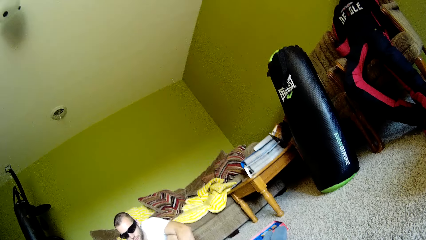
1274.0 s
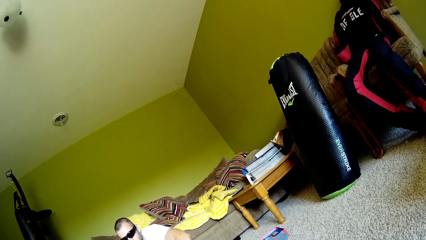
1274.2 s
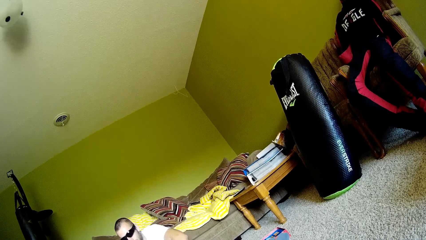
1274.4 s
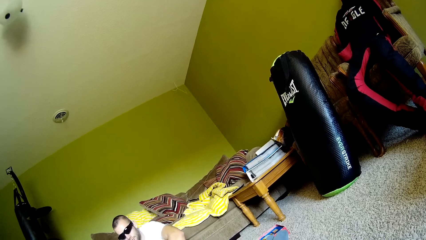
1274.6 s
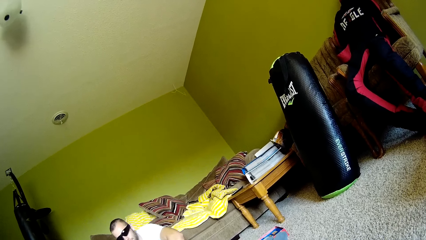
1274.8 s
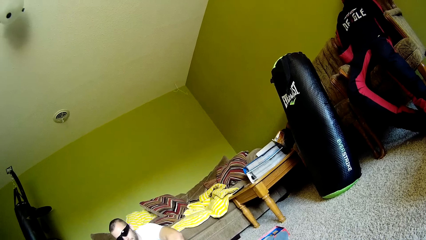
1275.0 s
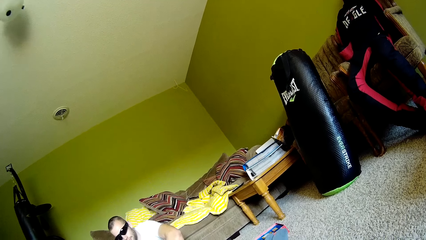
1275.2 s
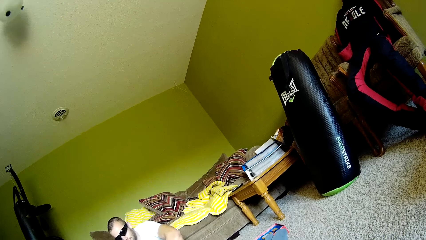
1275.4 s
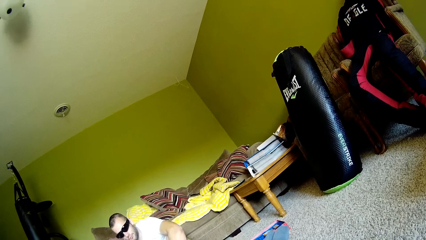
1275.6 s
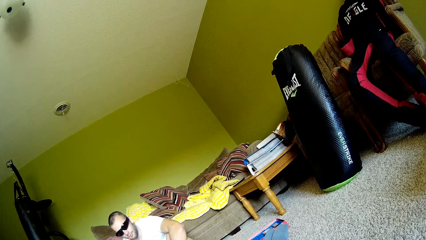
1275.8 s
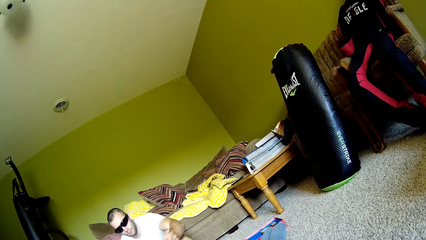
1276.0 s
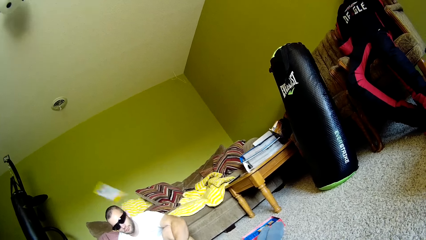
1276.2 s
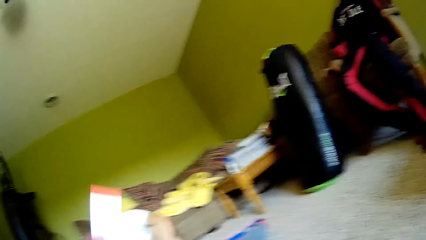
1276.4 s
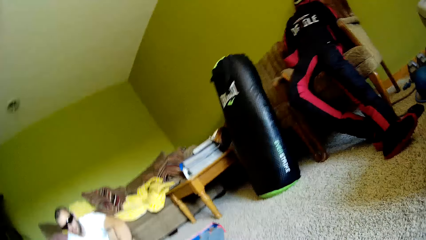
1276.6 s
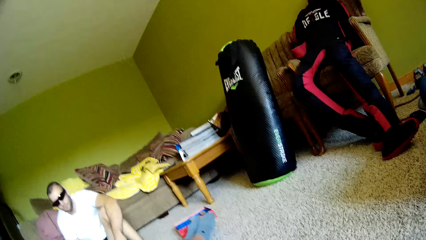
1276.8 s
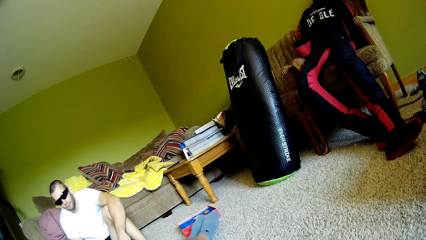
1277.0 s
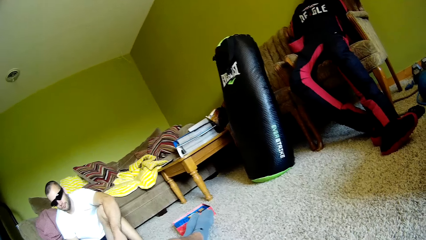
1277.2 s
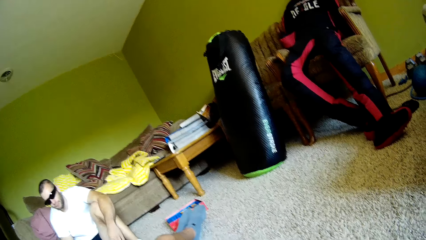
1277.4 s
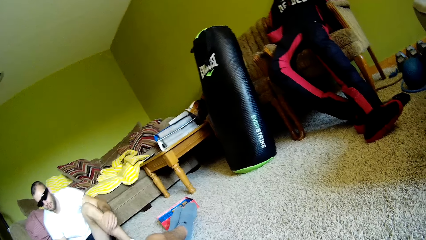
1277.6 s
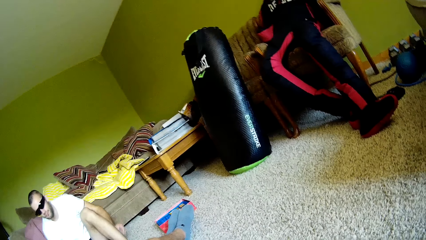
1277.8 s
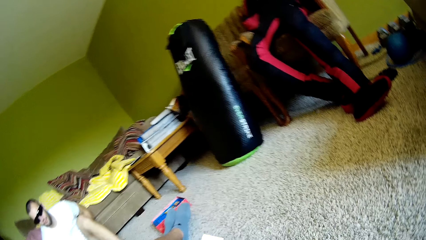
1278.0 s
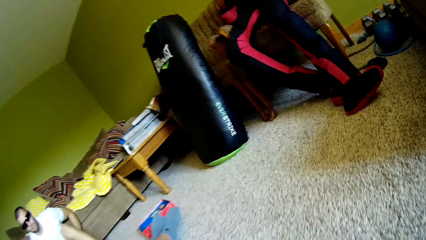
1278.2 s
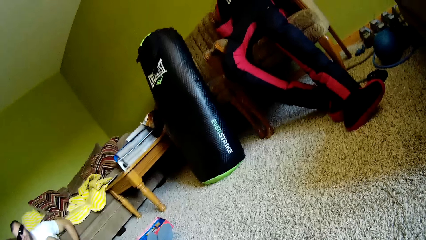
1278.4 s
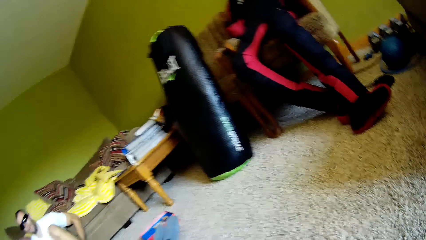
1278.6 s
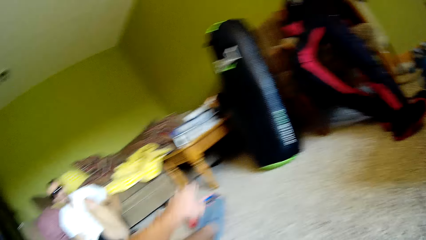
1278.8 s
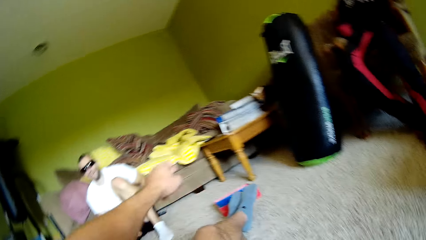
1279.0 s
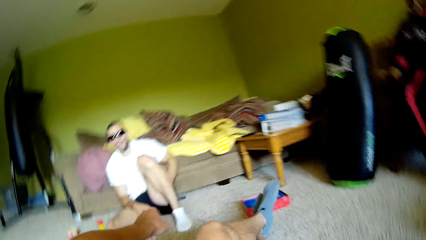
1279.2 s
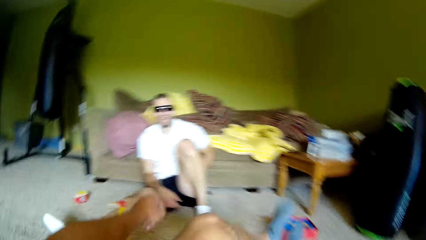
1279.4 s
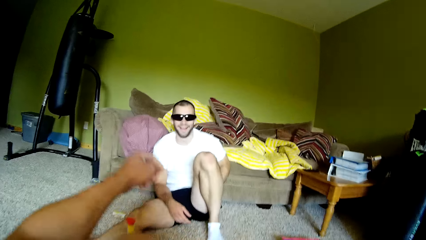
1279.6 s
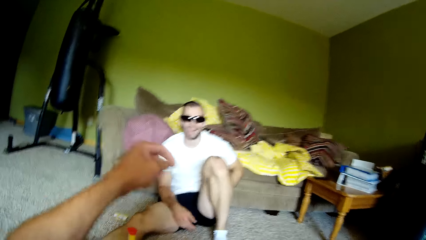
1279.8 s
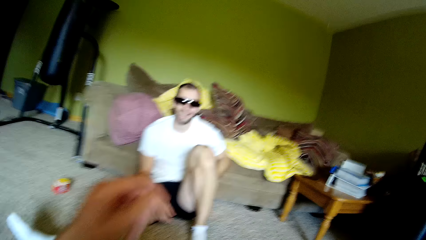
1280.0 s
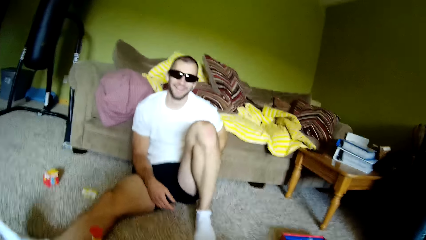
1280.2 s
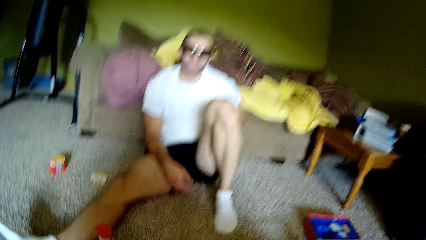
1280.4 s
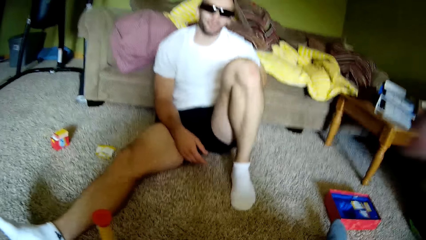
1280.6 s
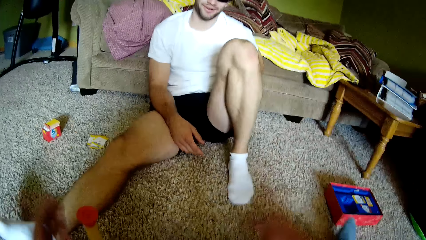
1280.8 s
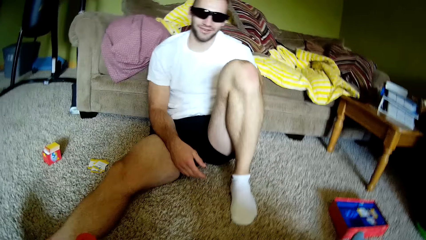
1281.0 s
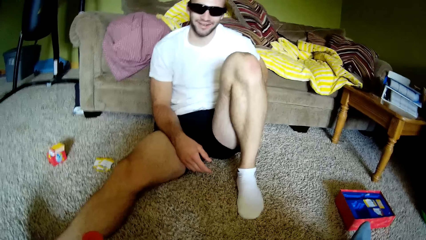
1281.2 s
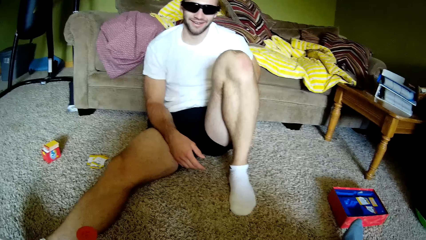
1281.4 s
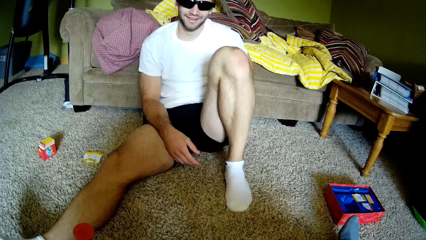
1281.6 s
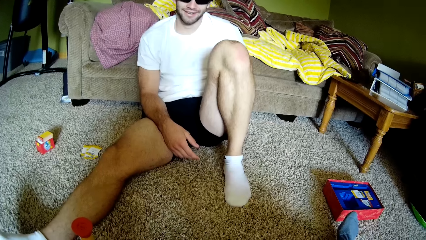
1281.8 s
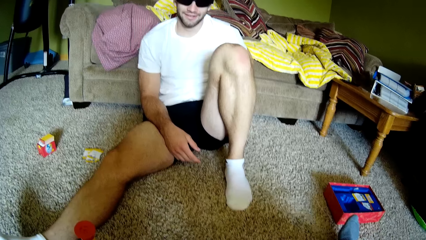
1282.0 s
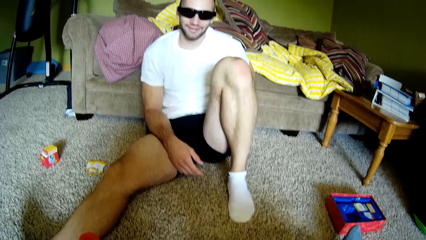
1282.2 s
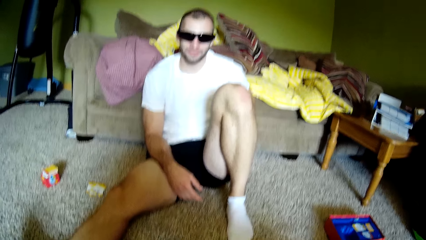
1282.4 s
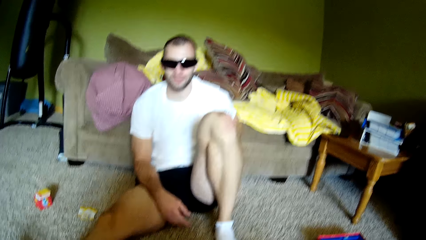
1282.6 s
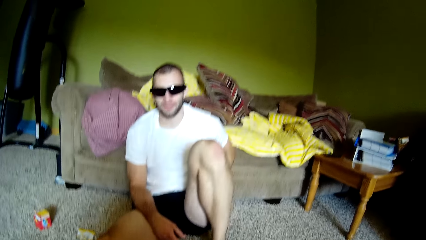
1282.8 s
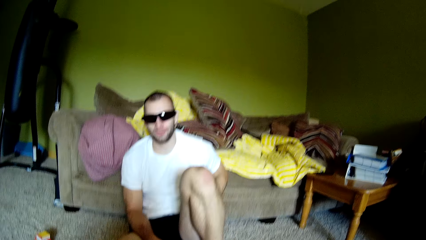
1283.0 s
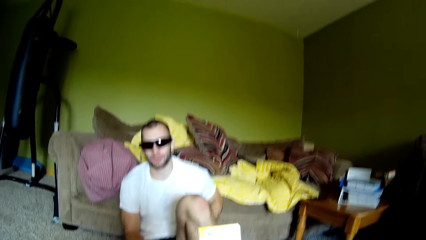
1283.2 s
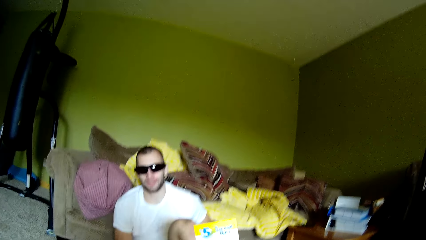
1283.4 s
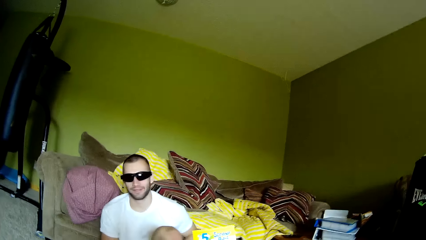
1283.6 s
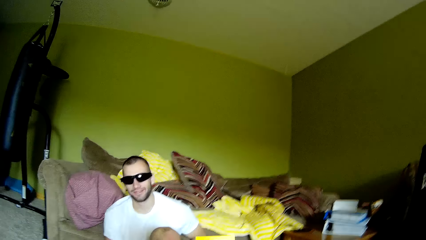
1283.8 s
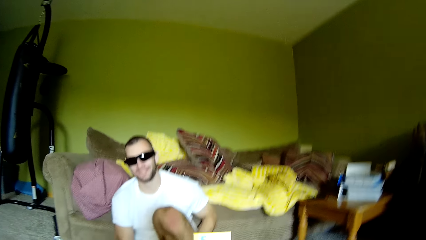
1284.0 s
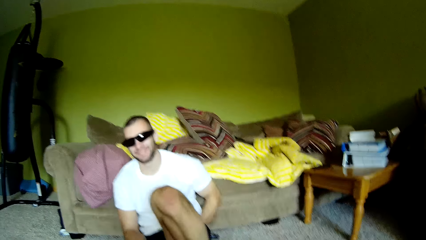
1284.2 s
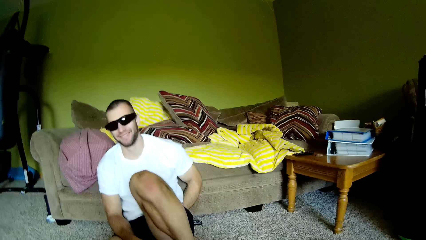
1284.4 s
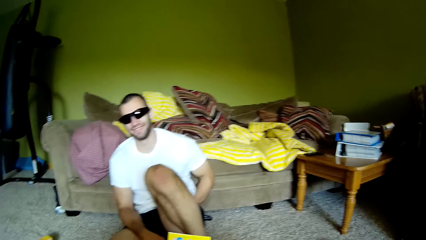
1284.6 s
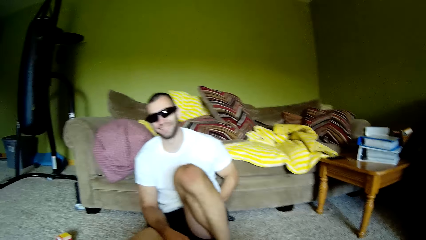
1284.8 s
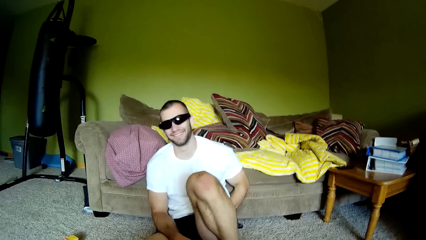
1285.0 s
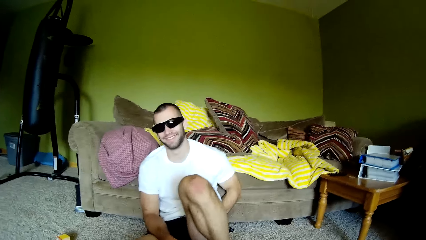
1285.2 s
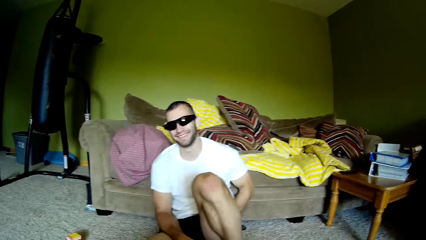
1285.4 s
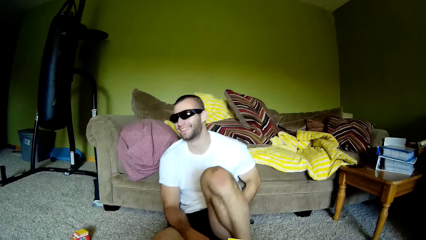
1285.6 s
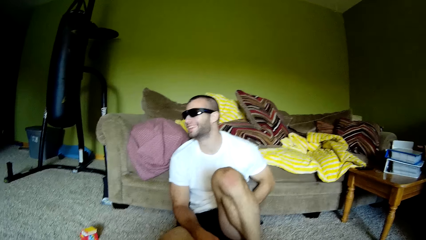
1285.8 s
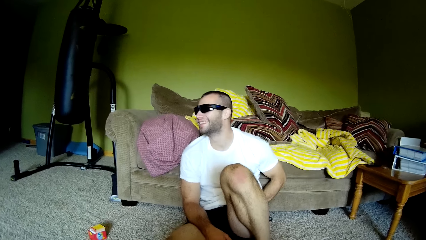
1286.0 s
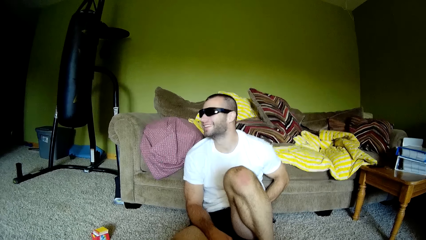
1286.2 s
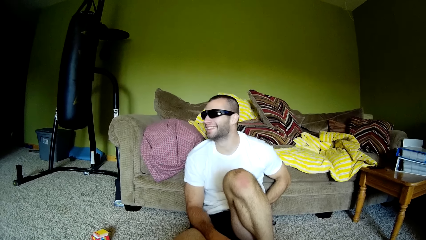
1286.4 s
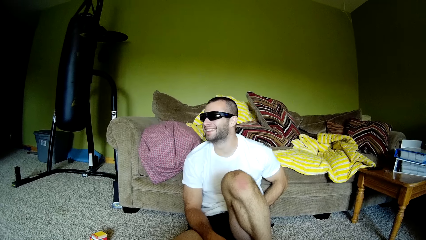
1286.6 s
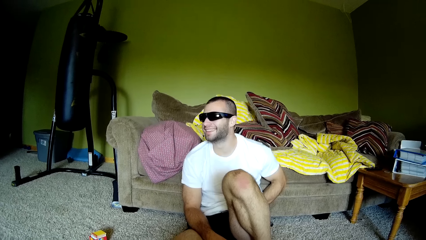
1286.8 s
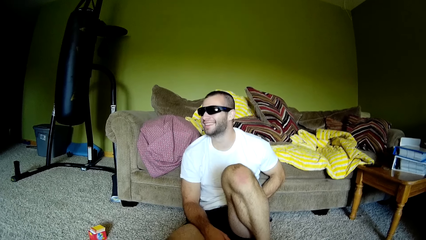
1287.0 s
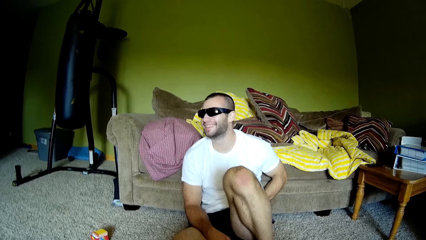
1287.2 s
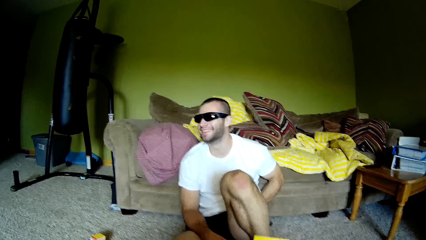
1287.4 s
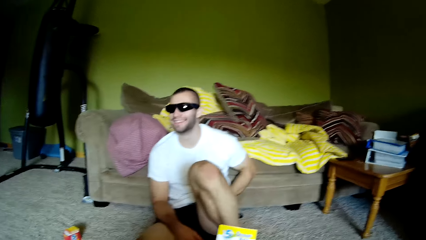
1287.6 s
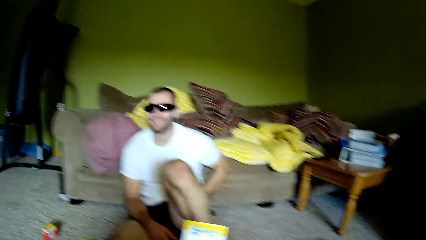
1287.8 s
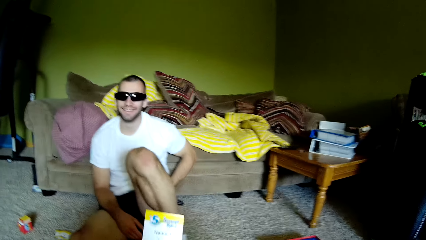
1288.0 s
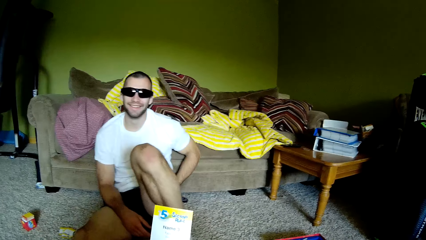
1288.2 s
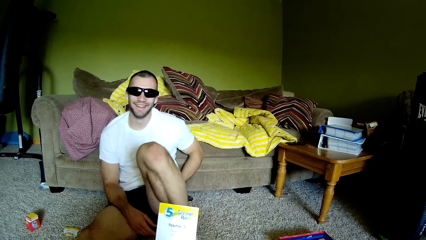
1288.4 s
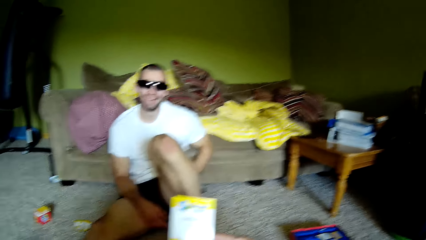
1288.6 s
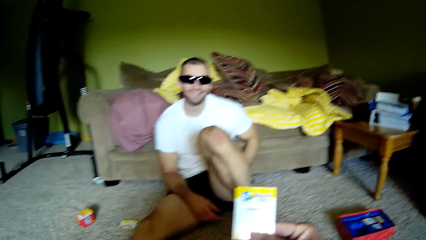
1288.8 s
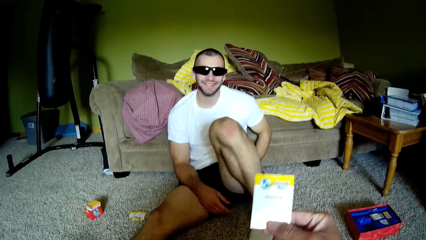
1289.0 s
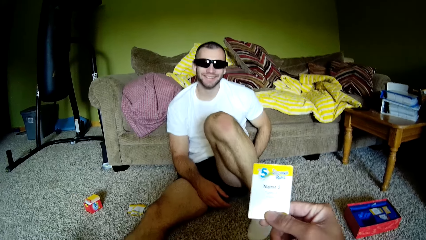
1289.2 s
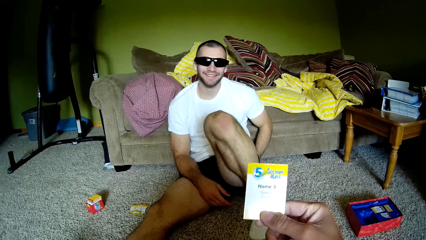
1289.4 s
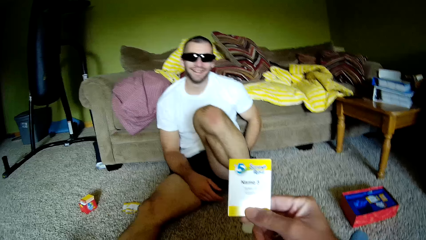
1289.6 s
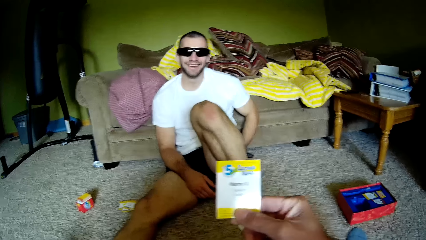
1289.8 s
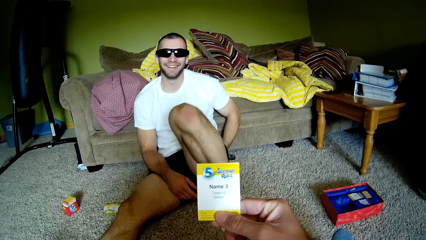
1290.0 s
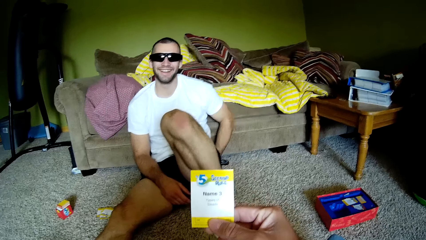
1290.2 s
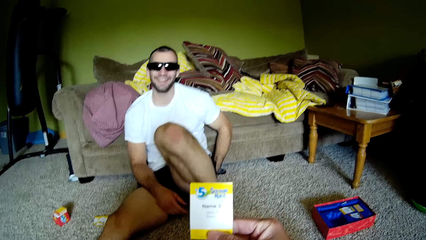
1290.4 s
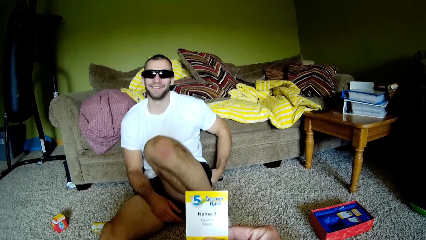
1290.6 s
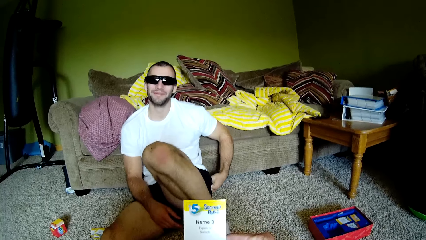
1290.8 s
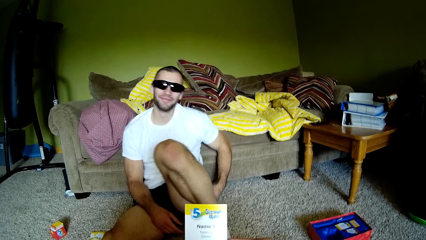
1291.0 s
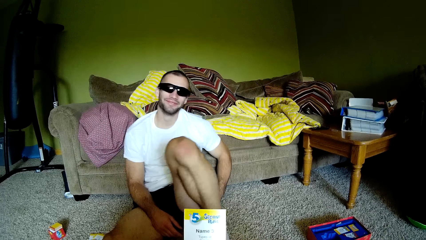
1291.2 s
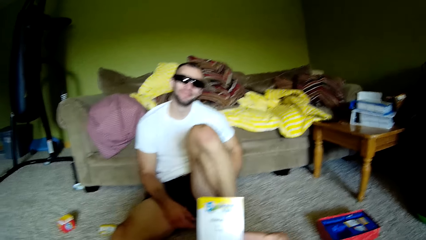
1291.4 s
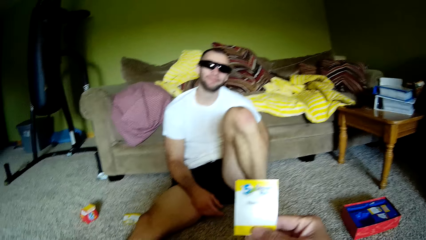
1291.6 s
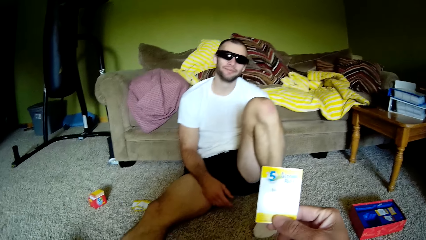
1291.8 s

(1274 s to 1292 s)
A person throws a card and interacts with the camera wearer. The camera wearer moves his body. He raises both hands towards something. The person interacts with the camera wearer. The camera wearer withdraws both hands from something. He picks up a card and turns around the room. The person interacts with the camera wearer. The camera wearer holds the card.
